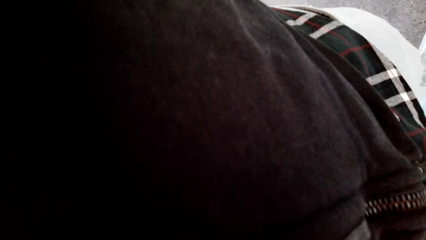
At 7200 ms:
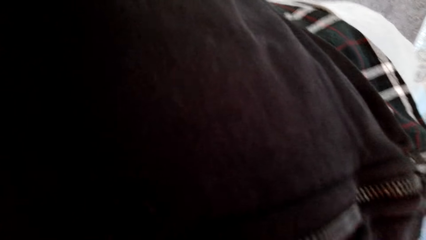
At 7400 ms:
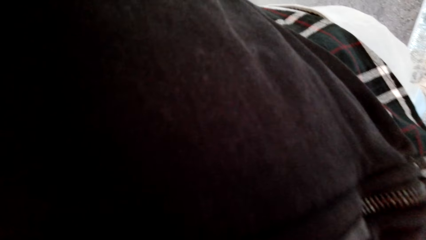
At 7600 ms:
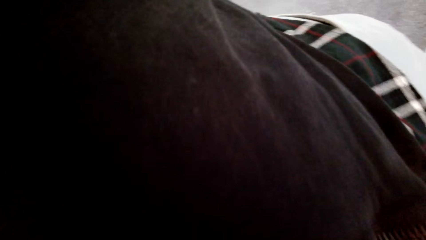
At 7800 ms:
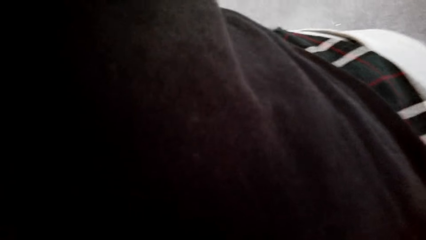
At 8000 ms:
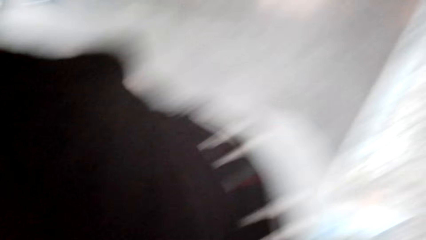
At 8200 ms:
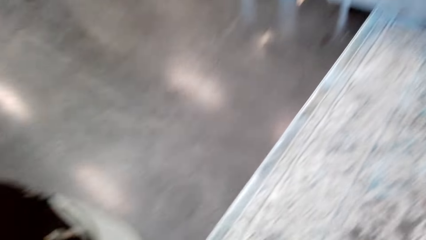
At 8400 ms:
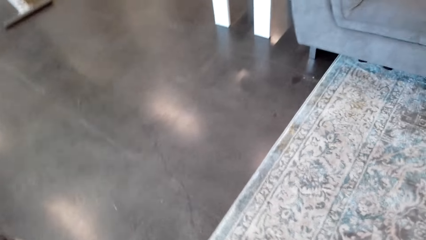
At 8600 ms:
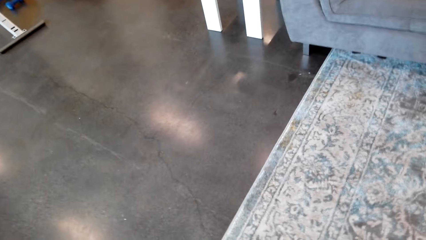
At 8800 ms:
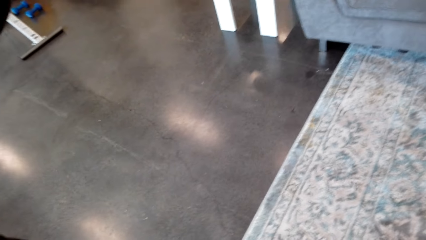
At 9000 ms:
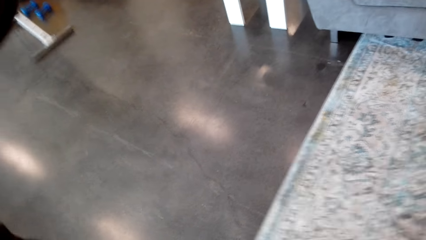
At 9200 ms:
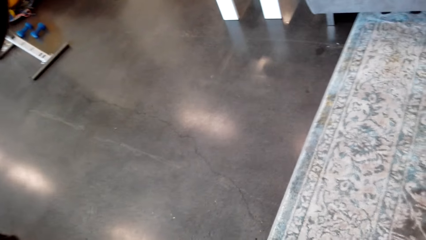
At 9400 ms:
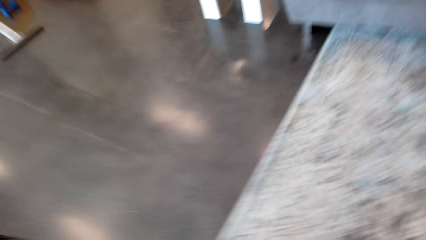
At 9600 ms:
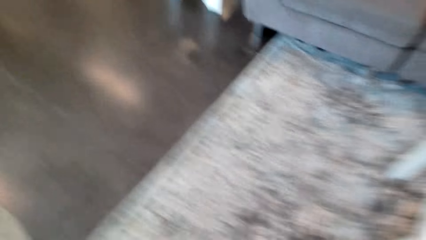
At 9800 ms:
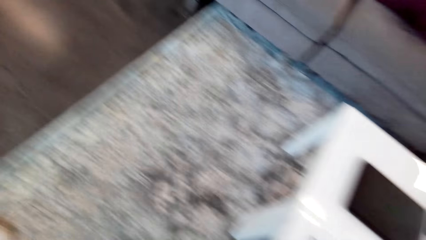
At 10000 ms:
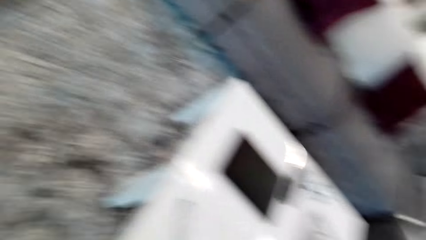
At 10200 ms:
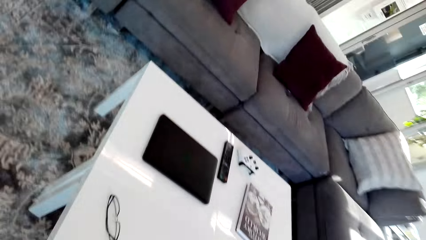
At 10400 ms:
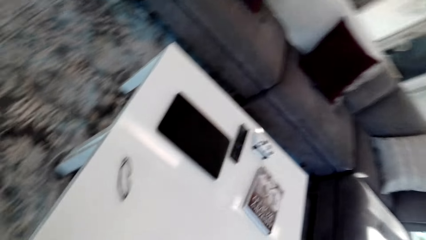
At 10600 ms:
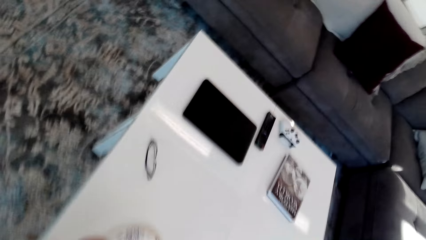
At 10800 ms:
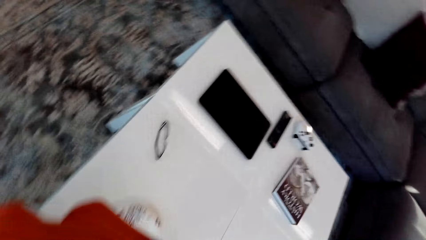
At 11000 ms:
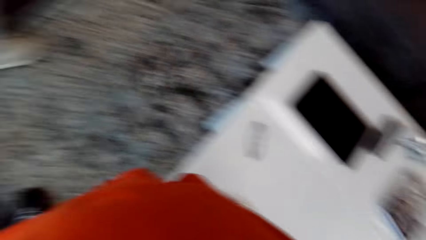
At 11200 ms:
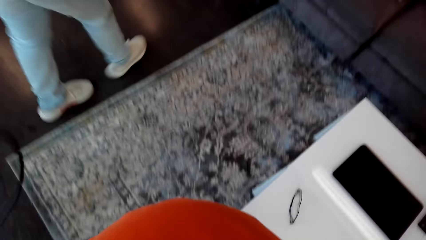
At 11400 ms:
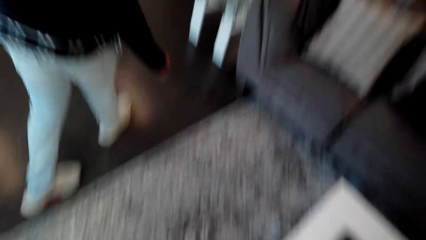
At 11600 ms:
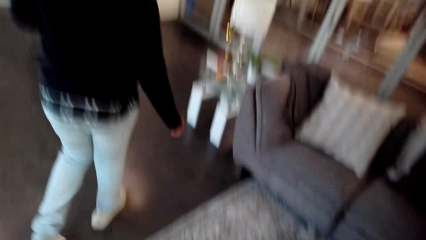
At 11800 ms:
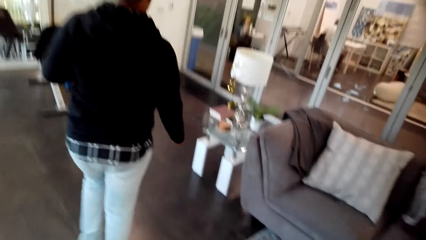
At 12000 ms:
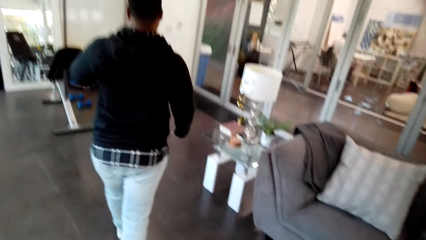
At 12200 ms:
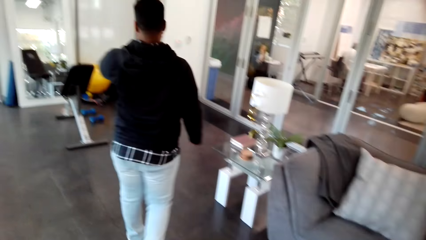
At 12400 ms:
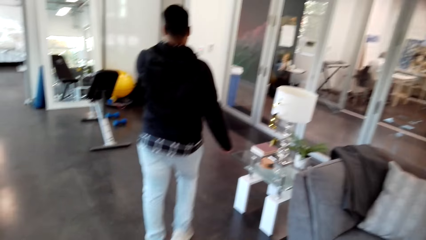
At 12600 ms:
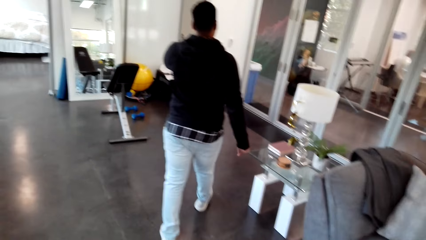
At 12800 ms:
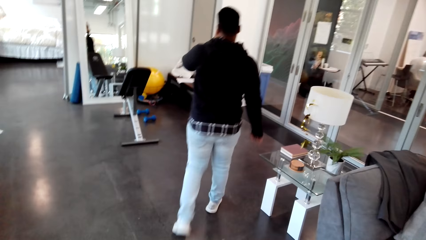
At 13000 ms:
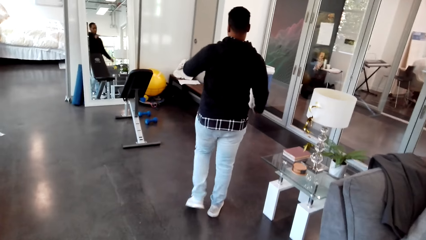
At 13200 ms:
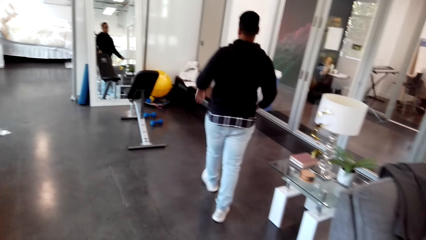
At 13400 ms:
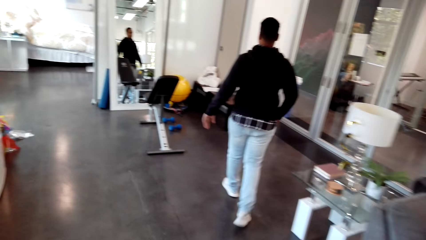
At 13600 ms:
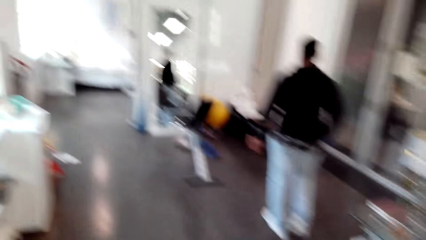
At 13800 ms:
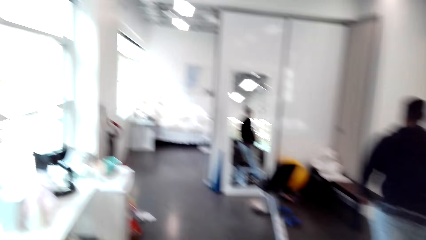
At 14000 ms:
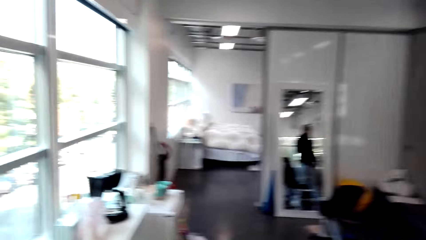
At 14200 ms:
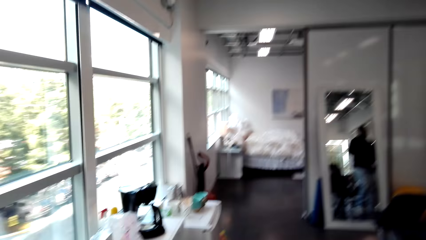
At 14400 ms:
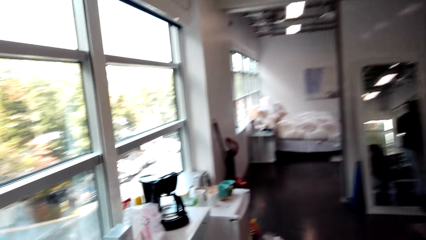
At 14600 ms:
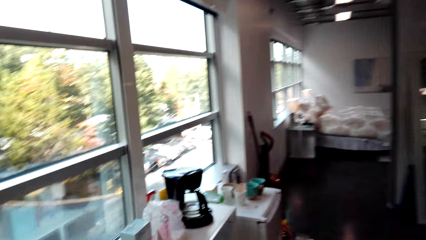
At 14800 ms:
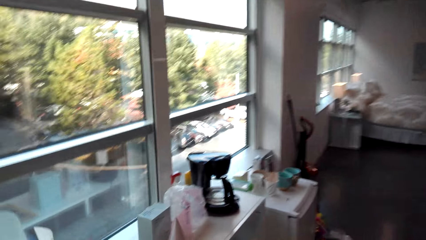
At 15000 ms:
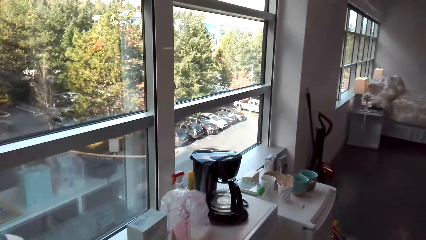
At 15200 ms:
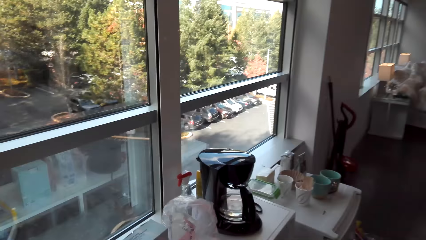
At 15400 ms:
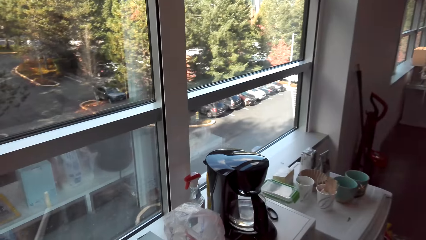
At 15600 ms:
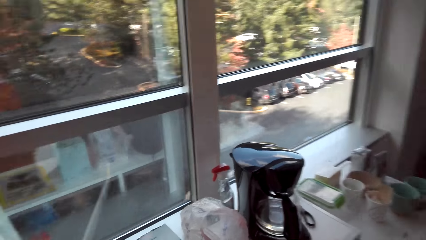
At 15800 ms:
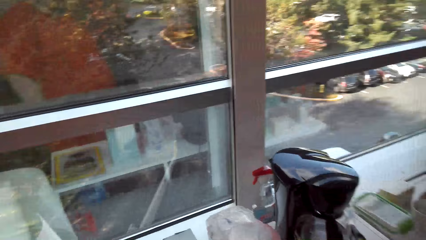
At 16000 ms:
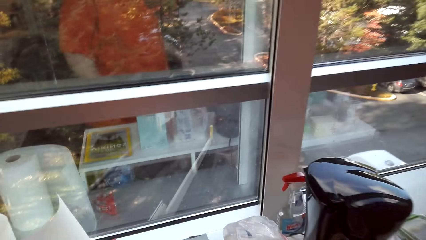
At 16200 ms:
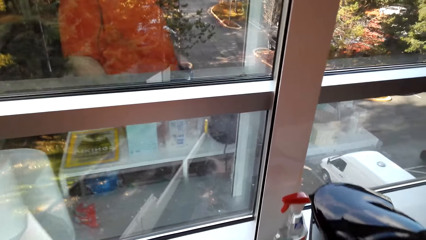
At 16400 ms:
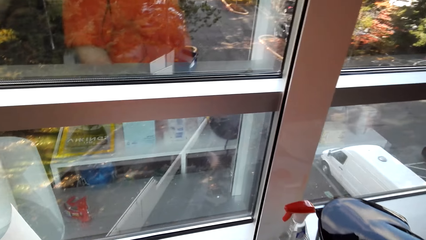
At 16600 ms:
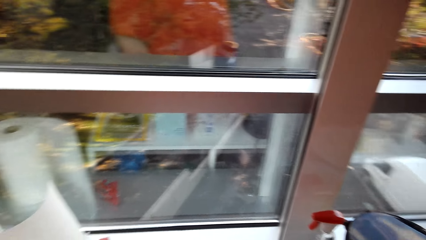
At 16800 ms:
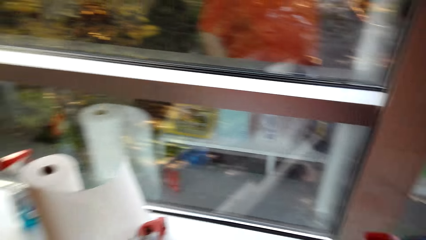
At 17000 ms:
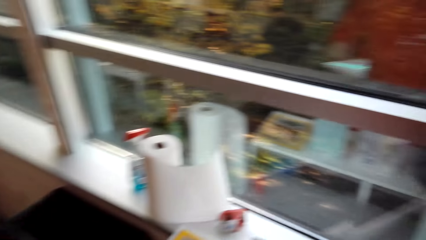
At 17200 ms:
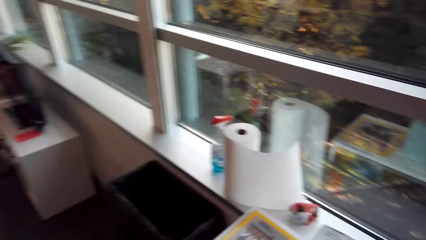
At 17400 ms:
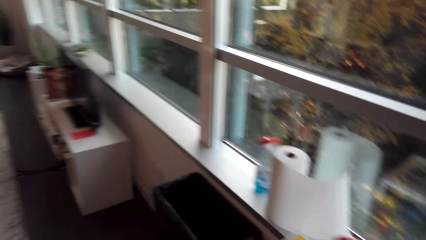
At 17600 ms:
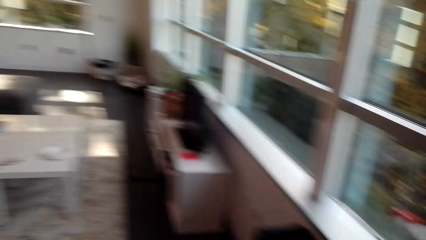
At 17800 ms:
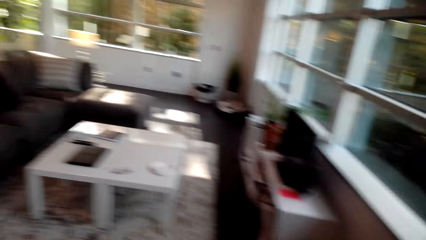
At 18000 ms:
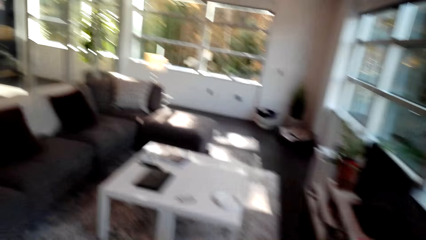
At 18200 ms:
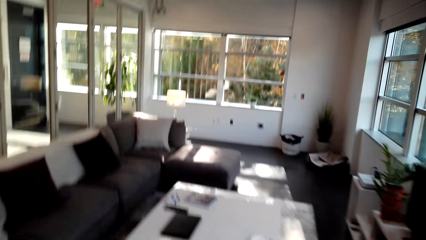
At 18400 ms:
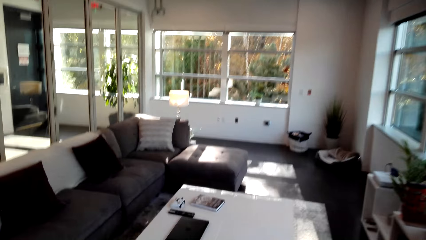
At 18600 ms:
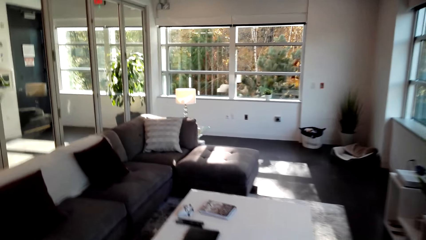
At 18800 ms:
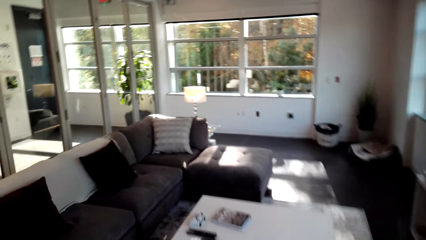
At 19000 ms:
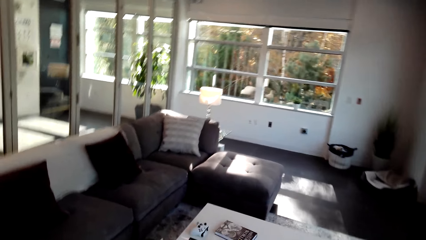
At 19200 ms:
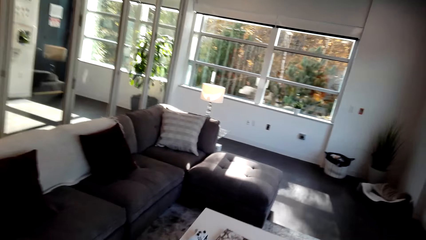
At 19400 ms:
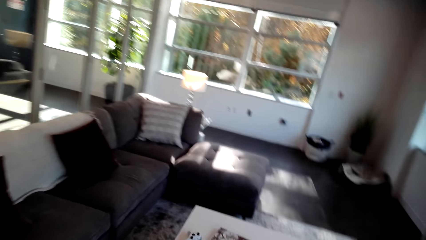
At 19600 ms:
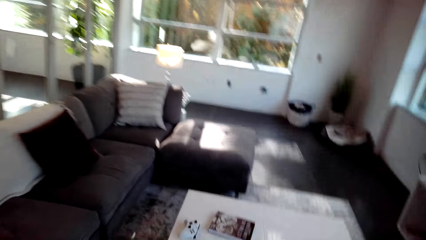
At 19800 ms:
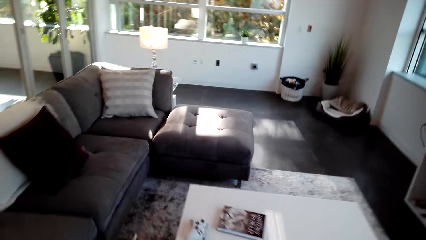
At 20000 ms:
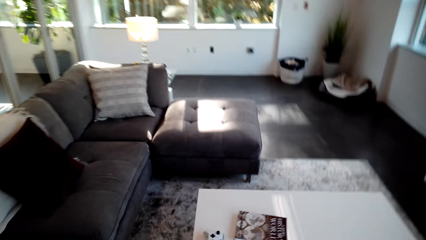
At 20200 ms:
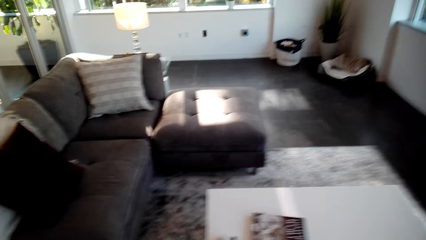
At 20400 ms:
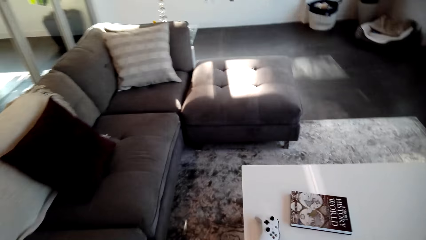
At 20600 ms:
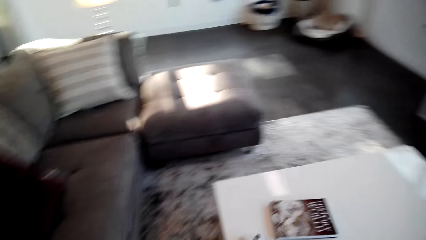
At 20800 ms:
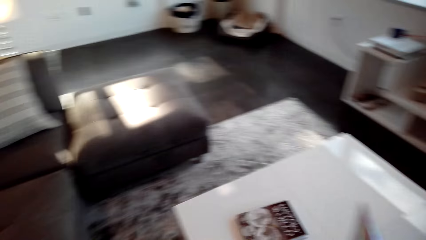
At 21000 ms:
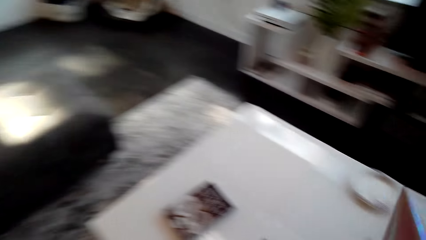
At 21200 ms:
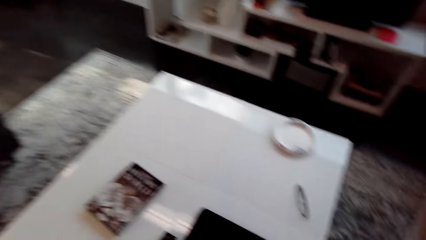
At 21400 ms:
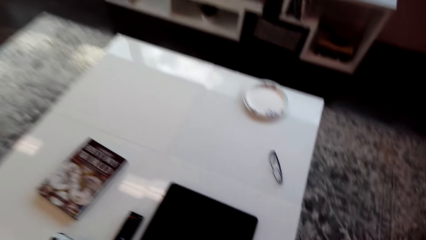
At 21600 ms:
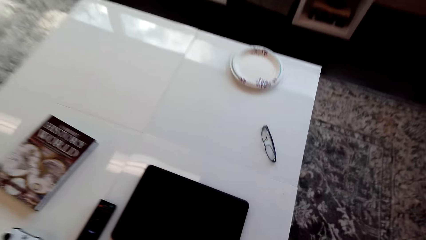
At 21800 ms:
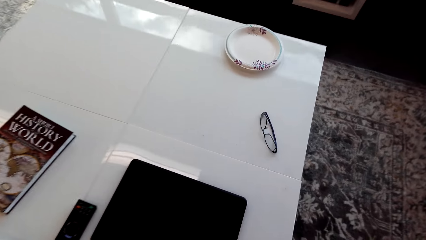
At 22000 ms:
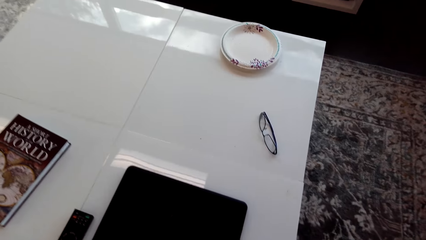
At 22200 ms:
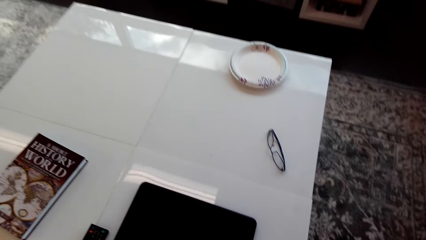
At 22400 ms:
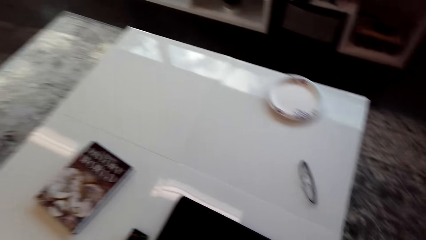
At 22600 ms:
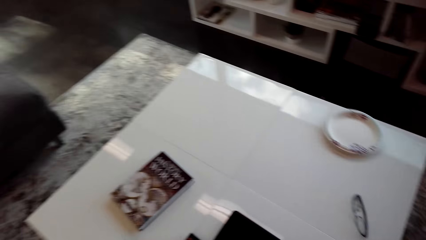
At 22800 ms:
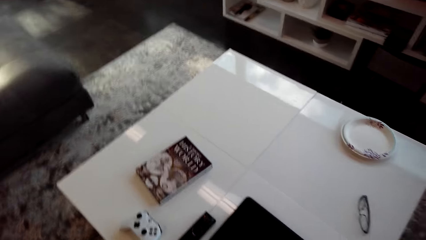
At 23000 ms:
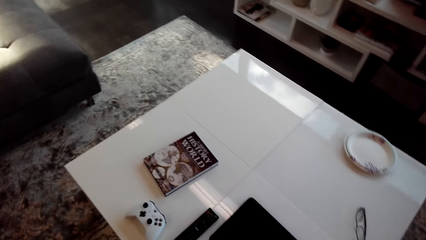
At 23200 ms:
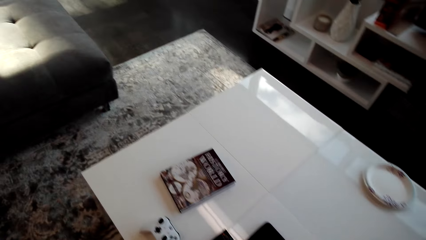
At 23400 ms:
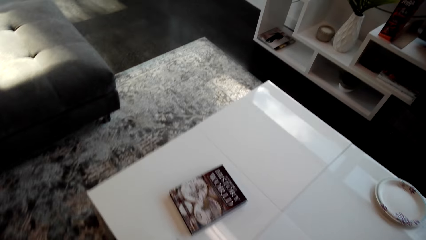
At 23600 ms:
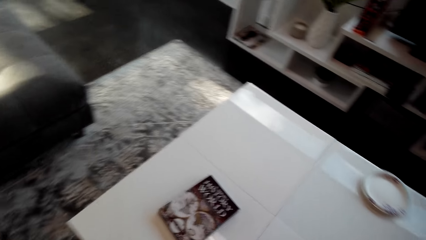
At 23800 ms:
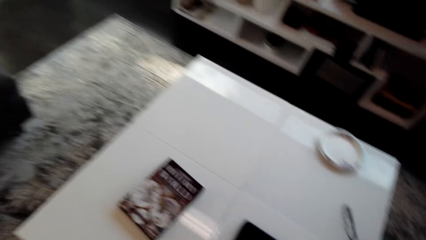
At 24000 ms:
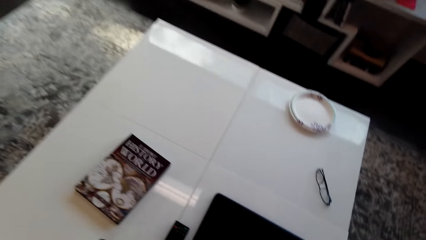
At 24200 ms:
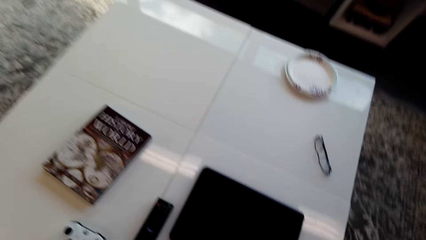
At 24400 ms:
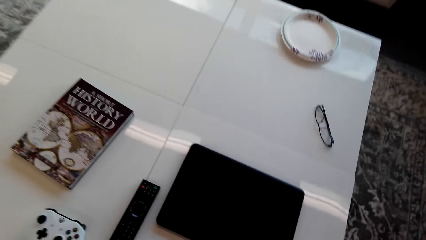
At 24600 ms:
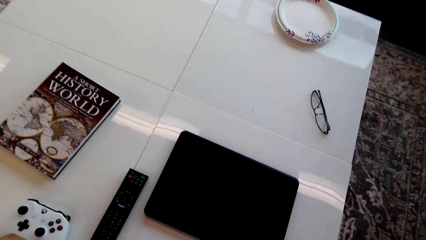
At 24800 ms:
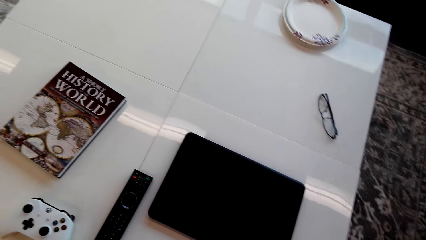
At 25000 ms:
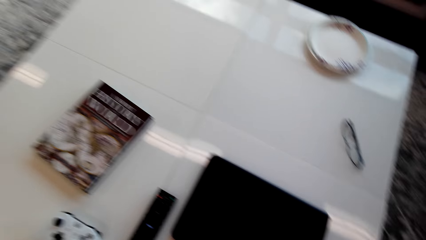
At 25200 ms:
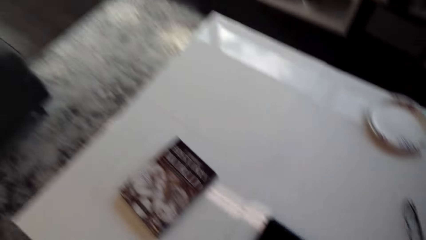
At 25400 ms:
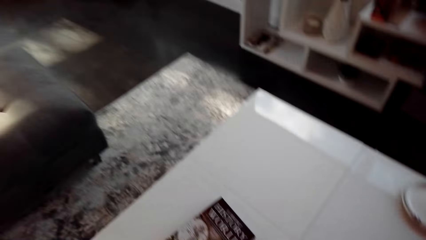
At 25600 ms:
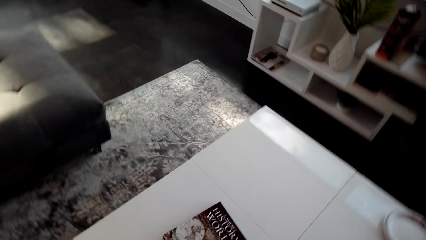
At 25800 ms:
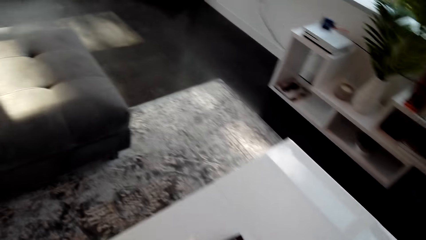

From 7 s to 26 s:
The camera wearer looks around the house. They give the camera to a man. The man walks around the house. The camera wearer looks around the house. They pick birthday hats, walk around the house, and place the birthday hats on the table. They look around the table.
